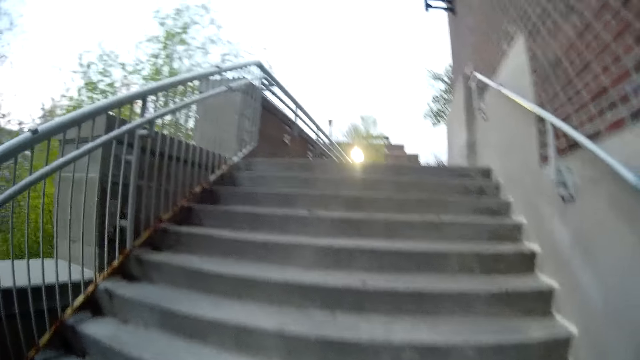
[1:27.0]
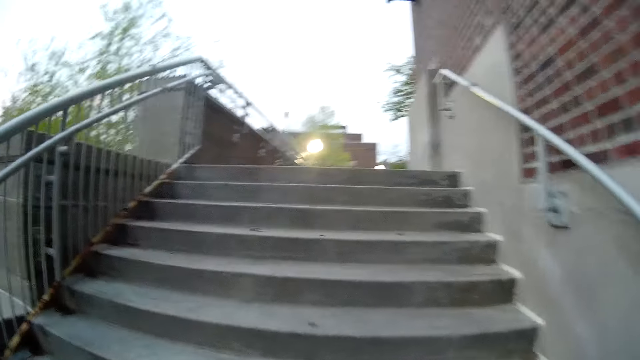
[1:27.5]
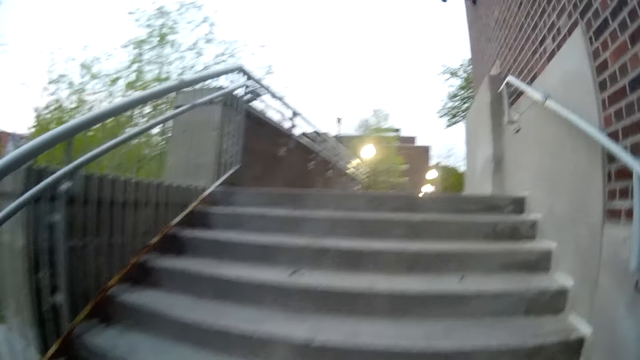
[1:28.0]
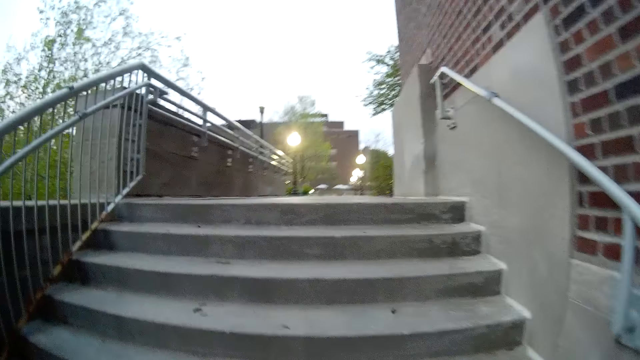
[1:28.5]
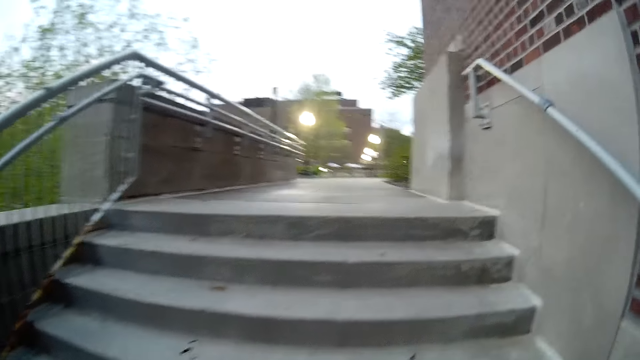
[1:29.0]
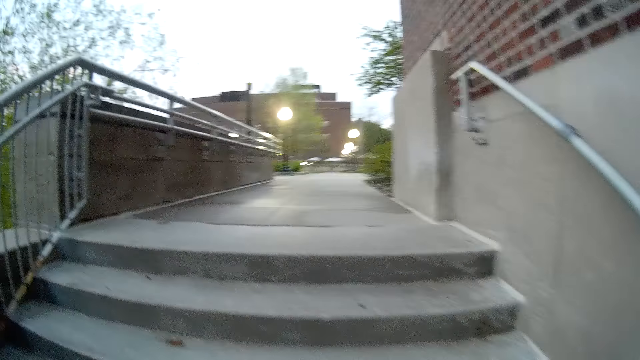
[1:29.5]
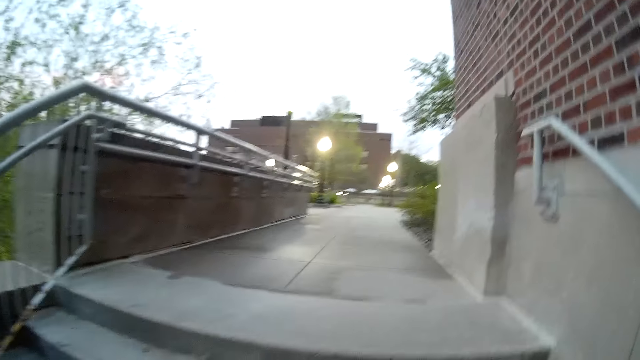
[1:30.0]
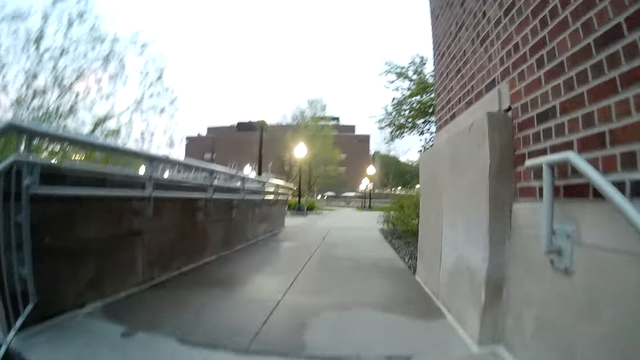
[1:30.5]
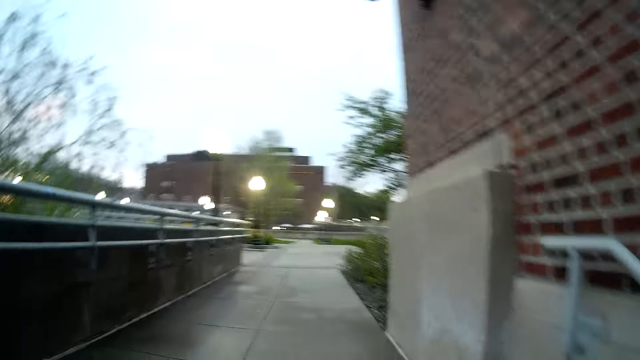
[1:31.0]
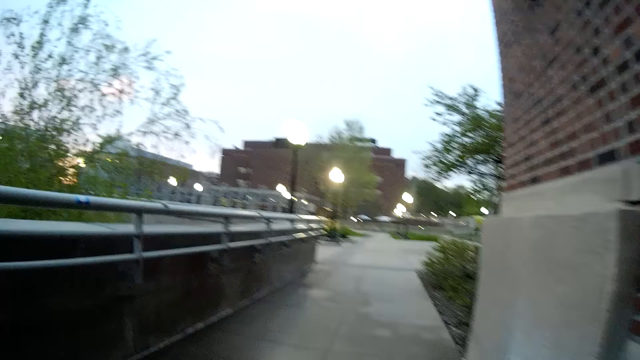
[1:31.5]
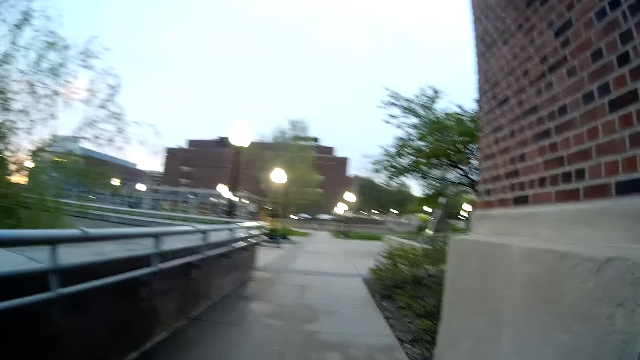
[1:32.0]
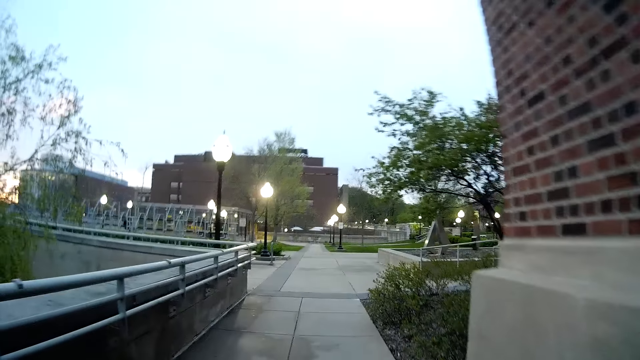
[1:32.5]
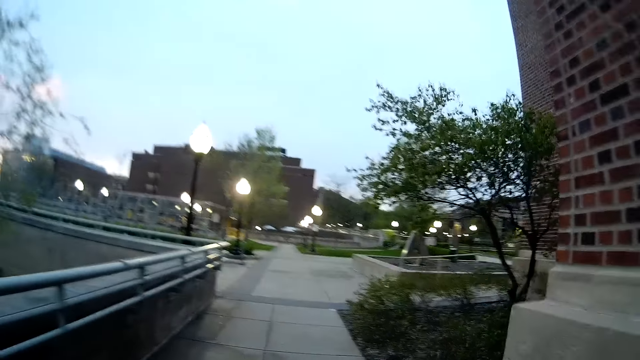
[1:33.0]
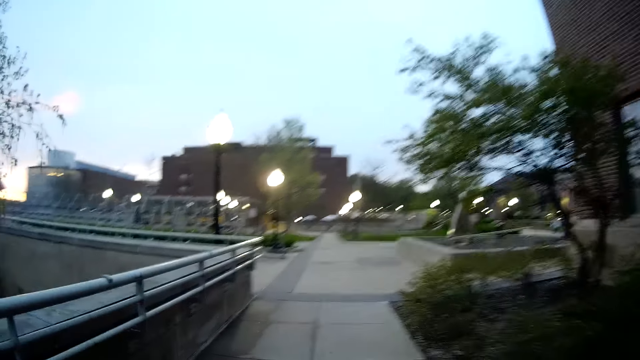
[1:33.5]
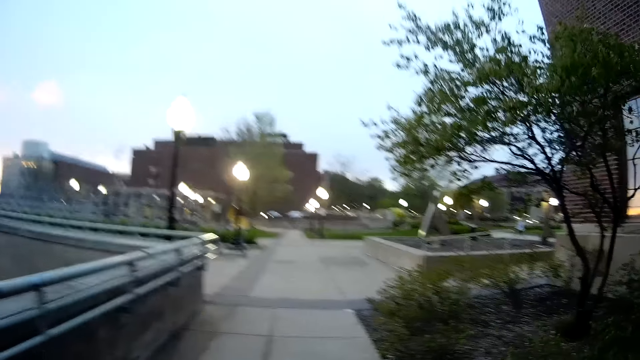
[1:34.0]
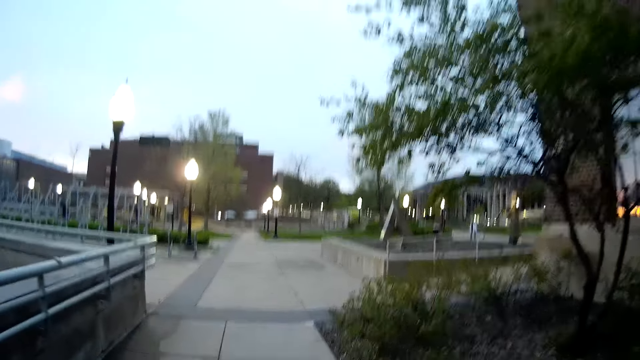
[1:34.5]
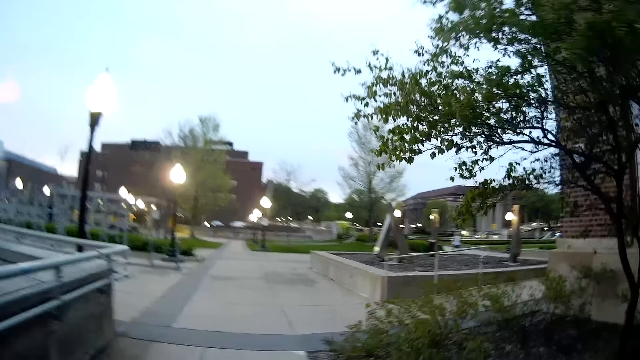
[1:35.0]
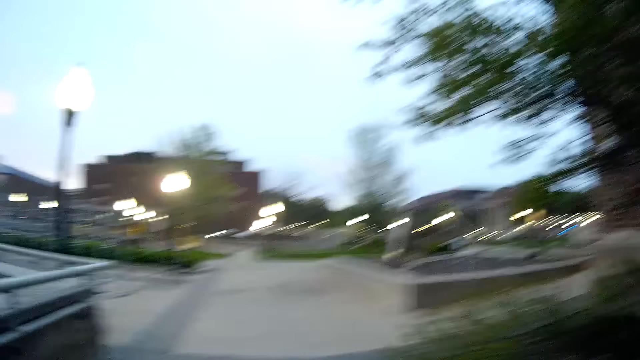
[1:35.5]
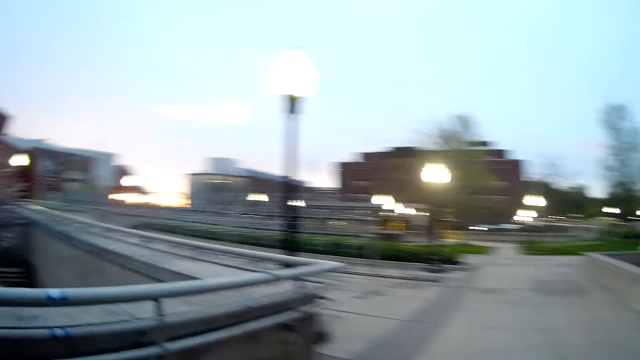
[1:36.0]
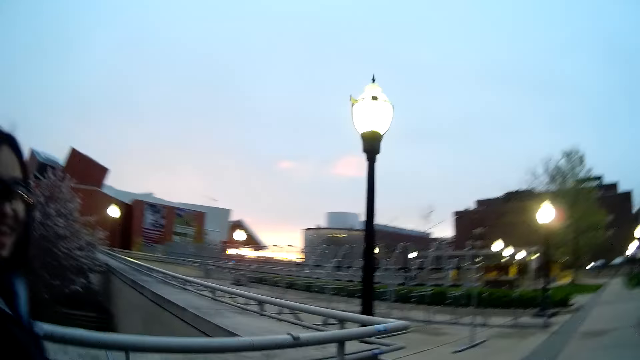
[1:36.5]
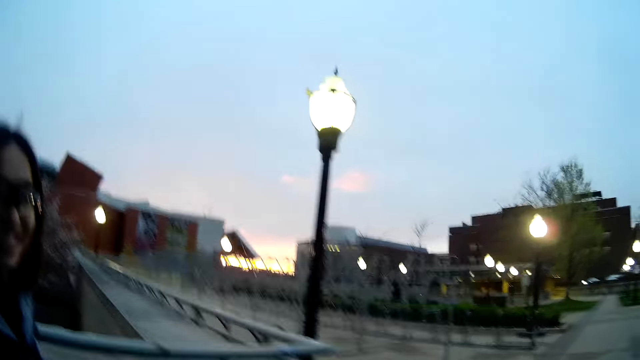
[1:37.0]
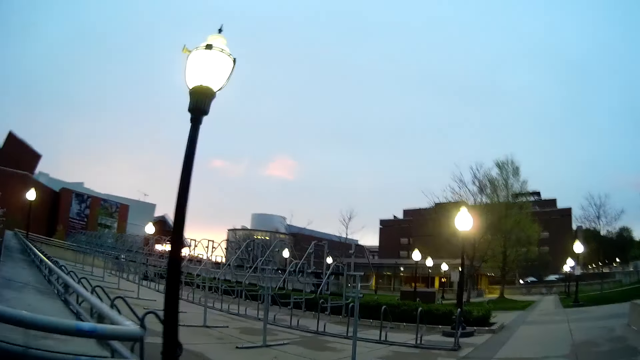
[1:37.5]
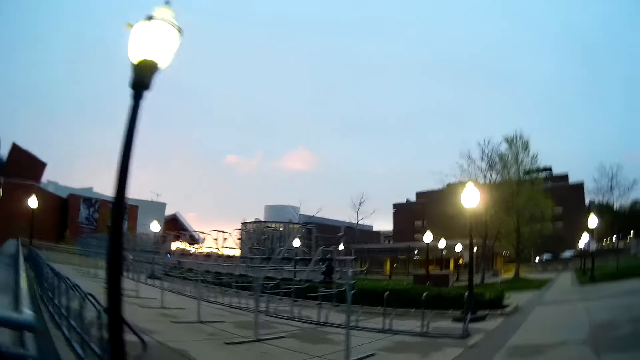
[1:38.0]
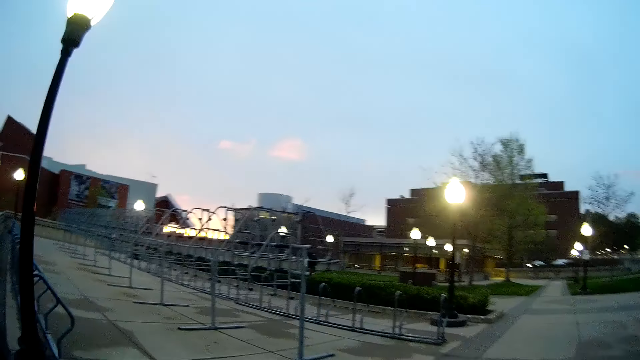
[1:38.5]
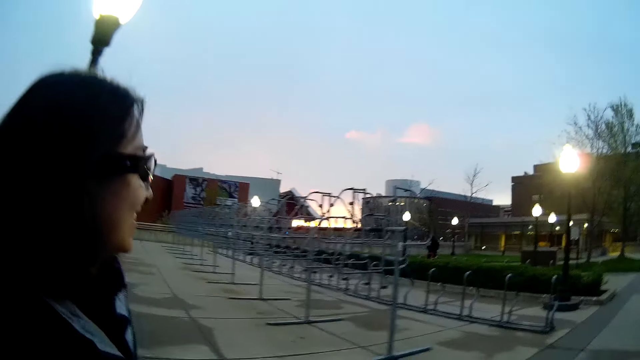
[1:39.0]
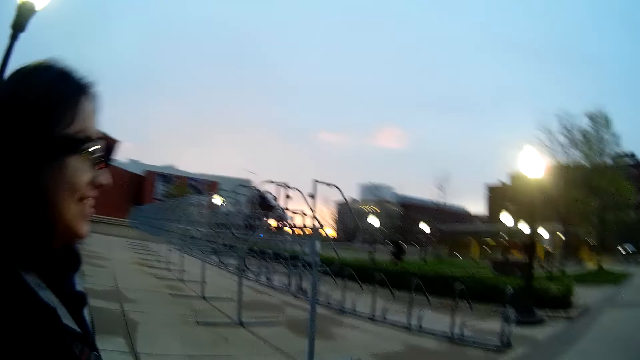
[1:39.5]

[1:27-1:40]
The camera wearer interacts with the woman. The woman walks on the other side. The camera wearer looks around.

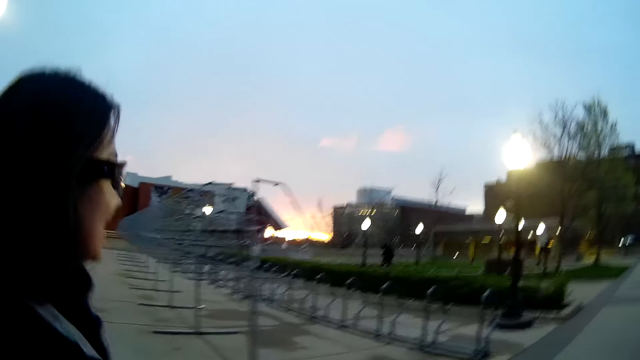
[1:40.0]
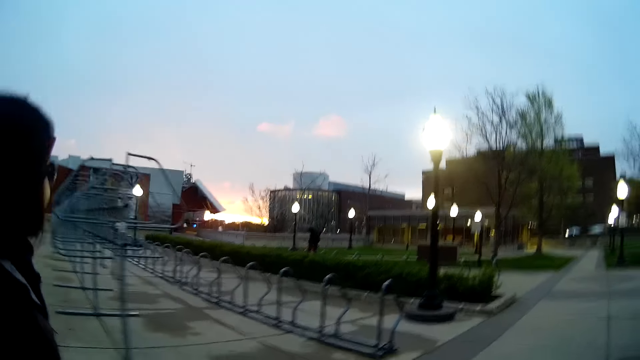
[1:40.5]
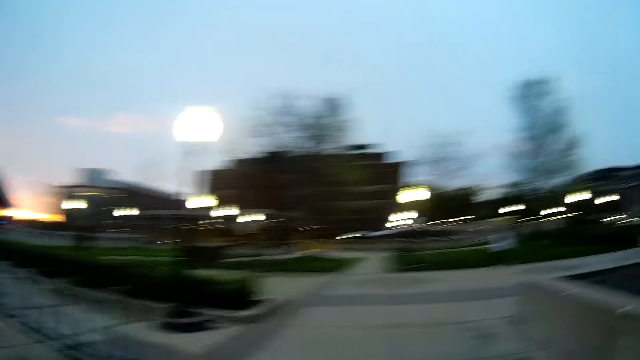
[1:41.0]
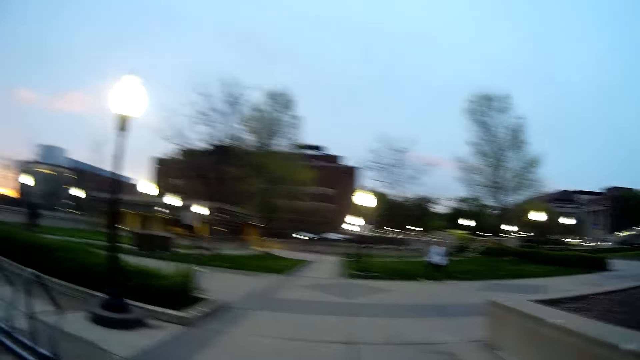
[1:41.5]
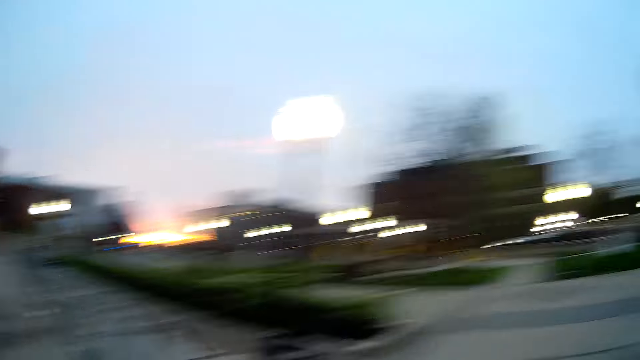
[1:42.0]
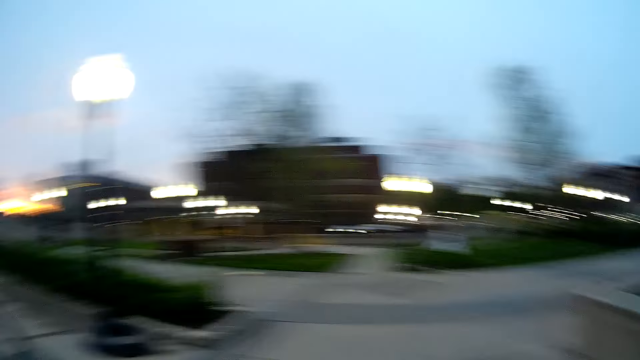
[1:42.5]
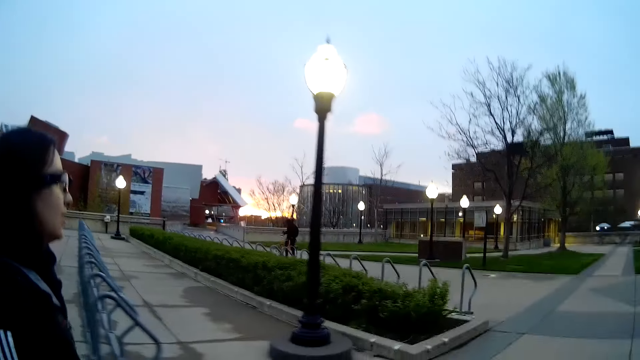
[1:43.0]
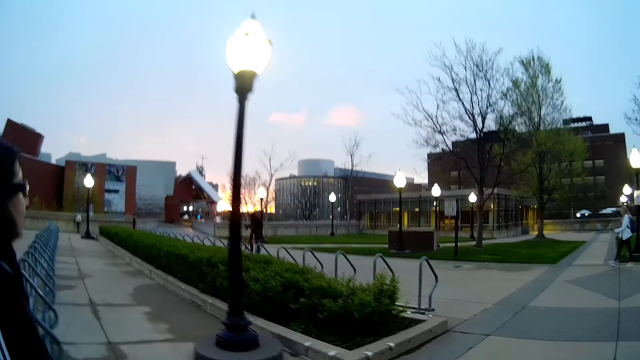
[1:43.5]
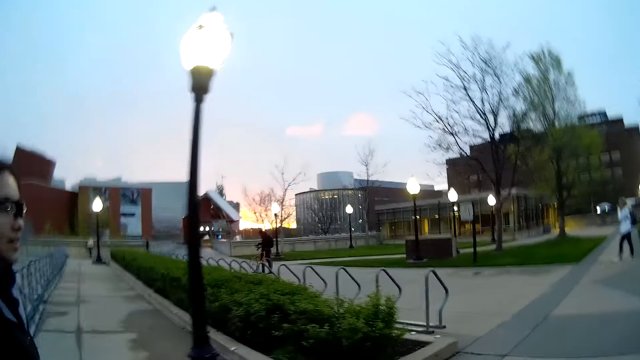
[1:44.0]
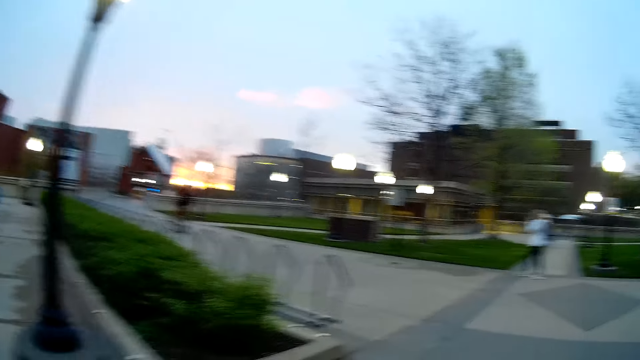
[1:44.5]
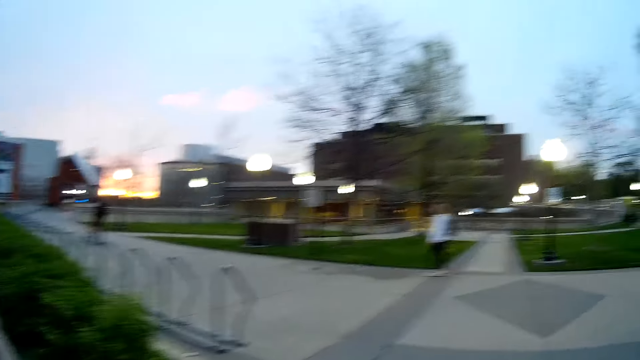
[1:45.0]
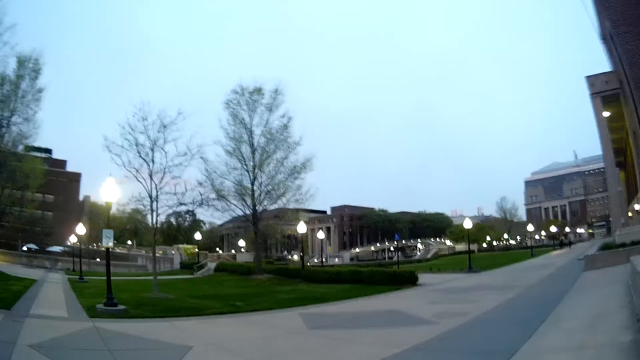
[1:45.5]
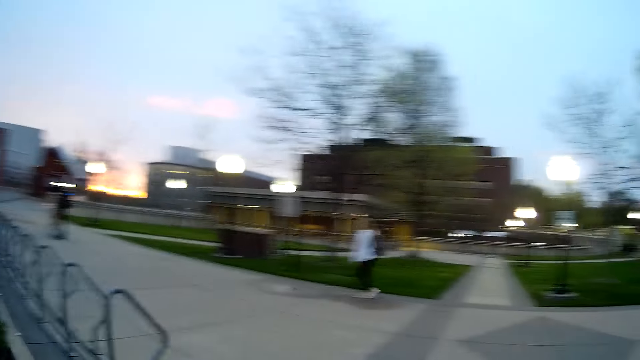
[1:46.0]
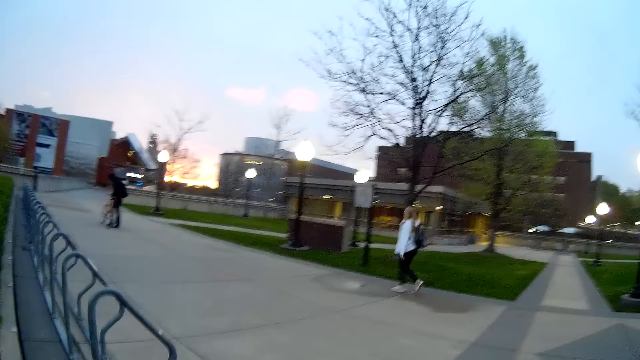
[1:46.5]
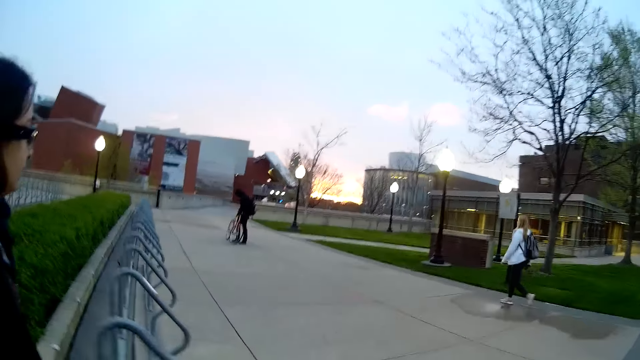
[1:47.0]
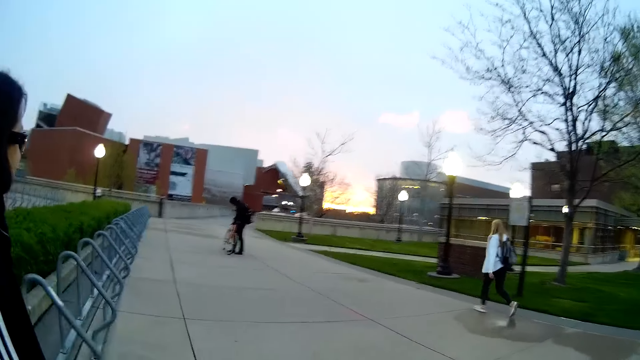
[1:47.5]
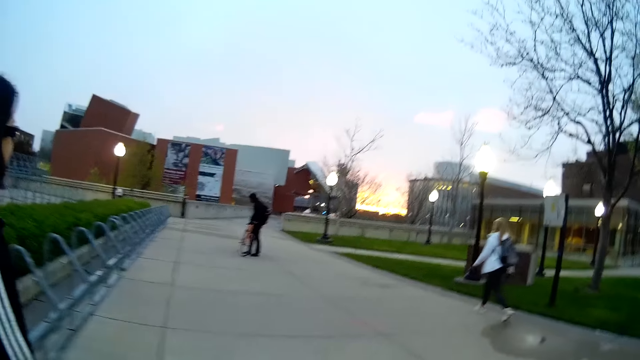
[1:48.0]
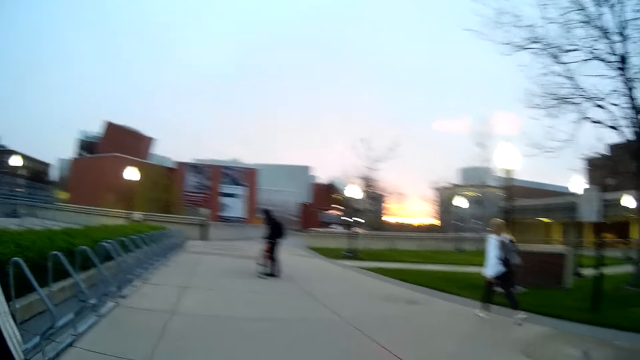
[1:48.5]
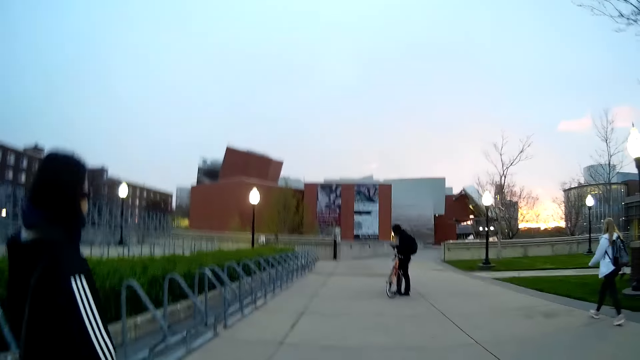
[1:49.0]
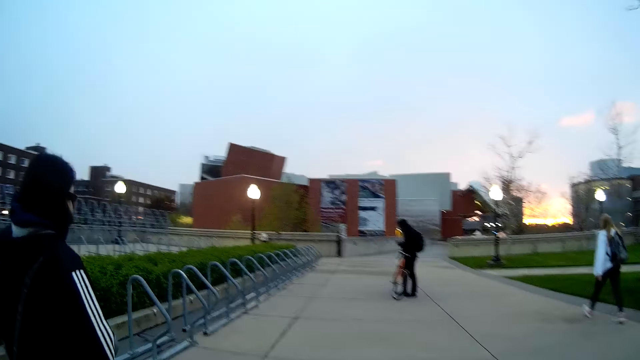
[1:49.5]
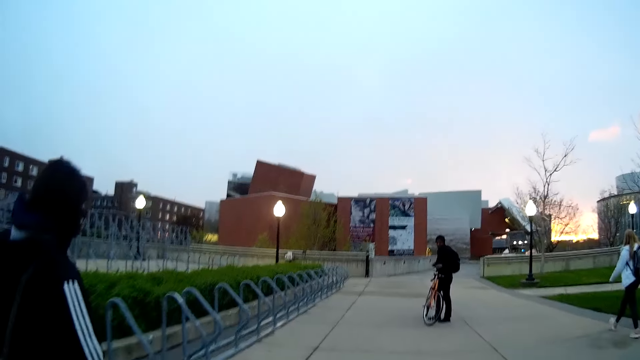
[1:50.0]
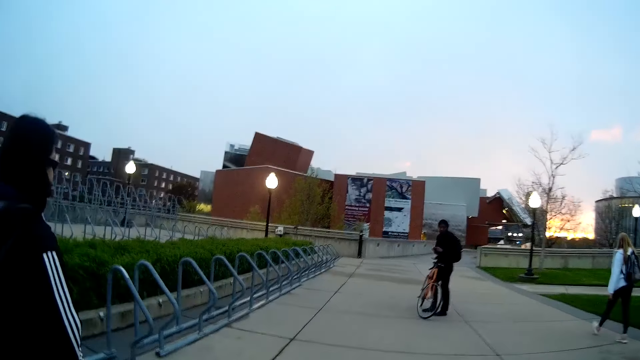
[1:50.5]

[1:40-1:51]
The camera wearer looks around. A woman walks past them. The woman stands on the other side. The woman adjusts something.
